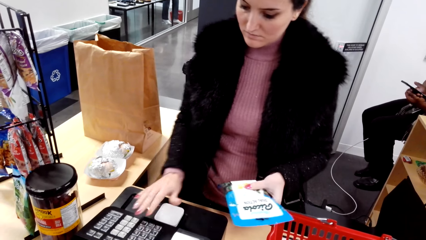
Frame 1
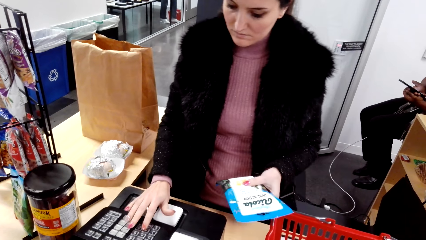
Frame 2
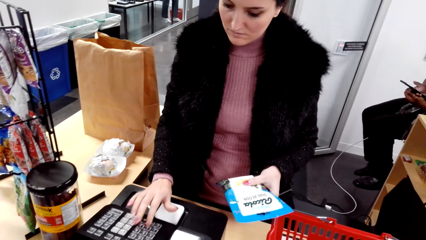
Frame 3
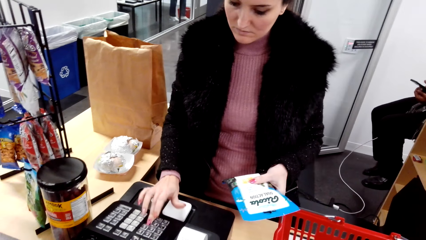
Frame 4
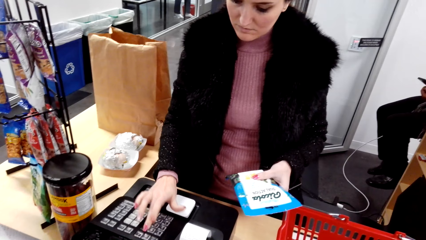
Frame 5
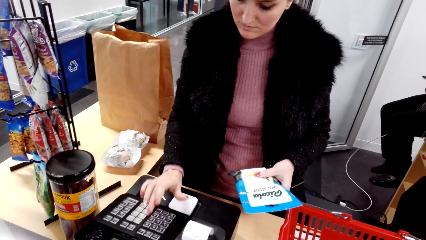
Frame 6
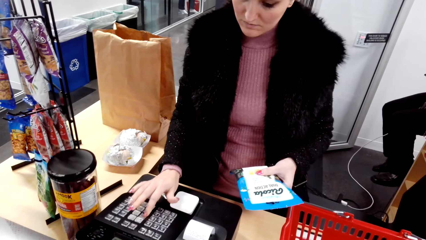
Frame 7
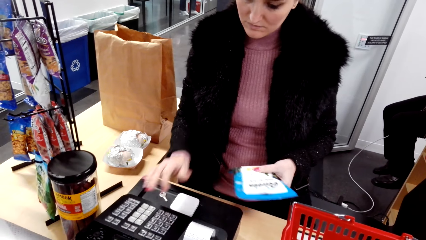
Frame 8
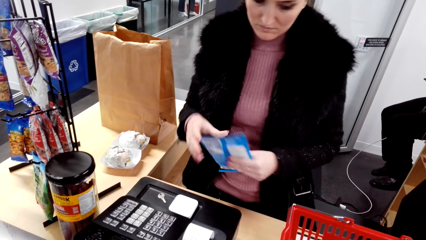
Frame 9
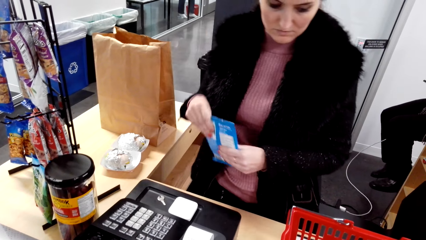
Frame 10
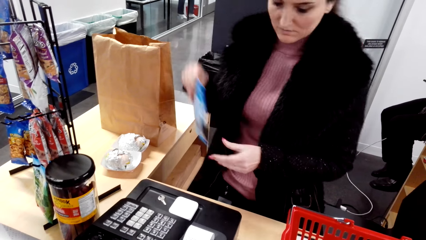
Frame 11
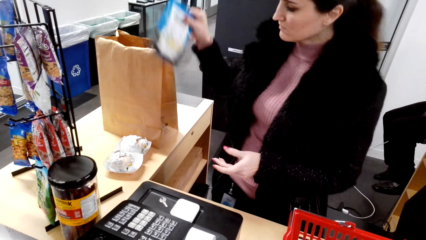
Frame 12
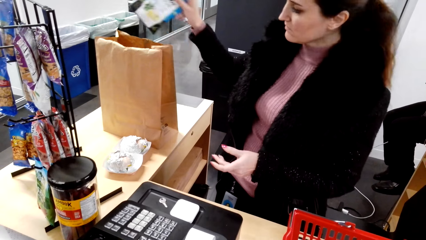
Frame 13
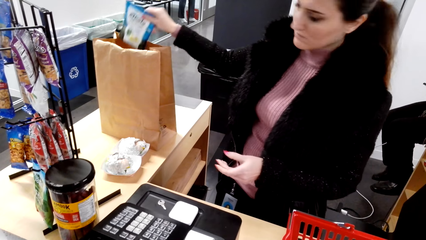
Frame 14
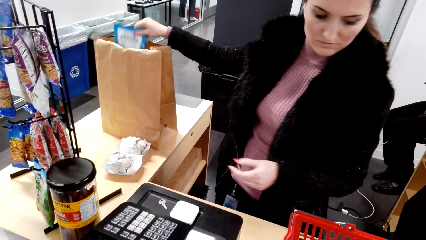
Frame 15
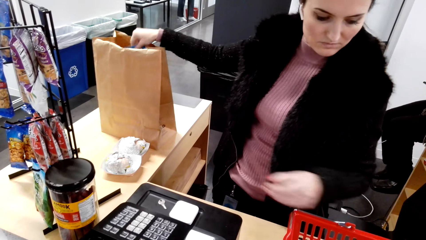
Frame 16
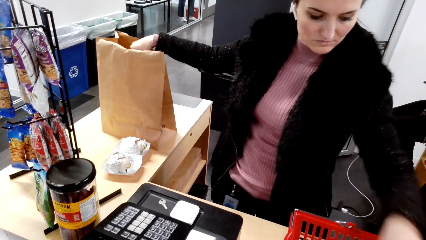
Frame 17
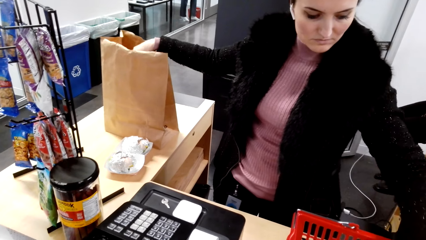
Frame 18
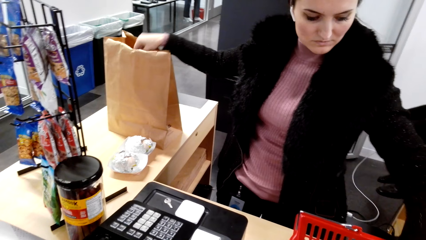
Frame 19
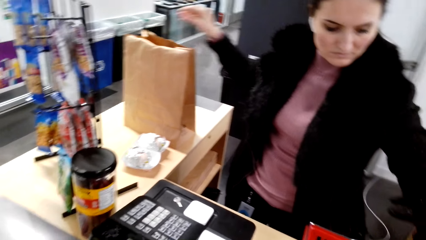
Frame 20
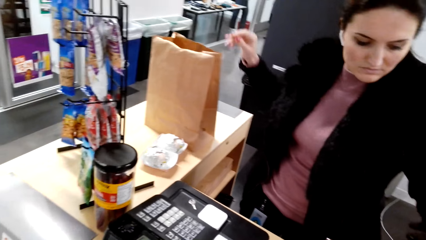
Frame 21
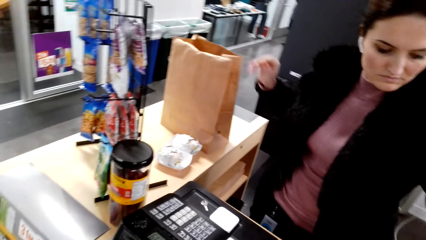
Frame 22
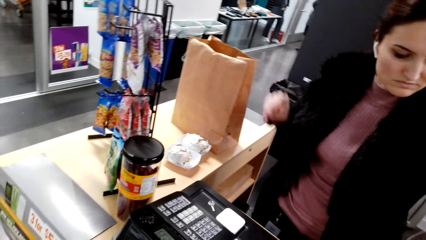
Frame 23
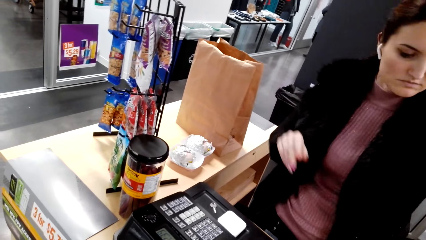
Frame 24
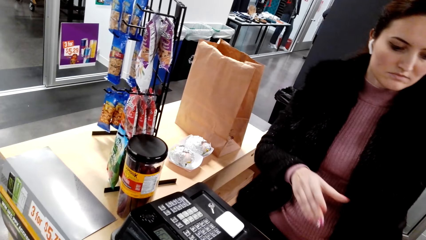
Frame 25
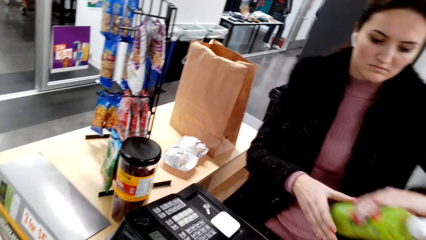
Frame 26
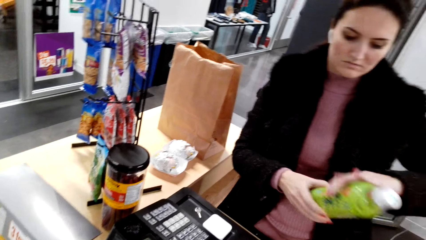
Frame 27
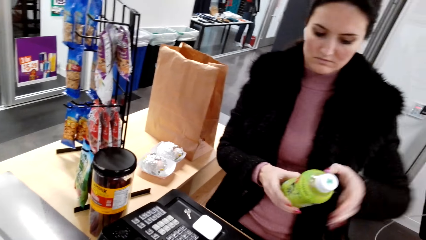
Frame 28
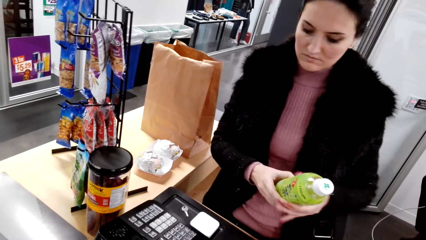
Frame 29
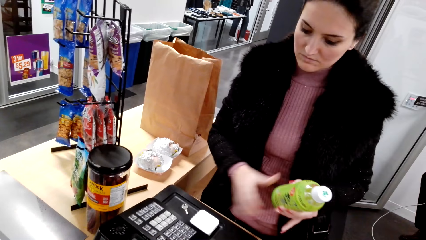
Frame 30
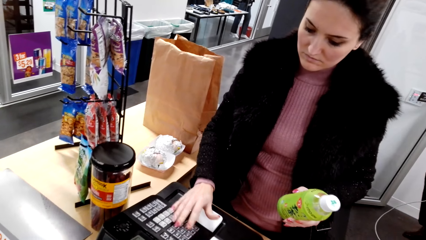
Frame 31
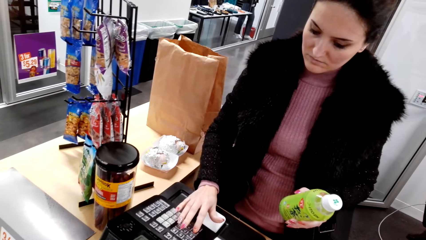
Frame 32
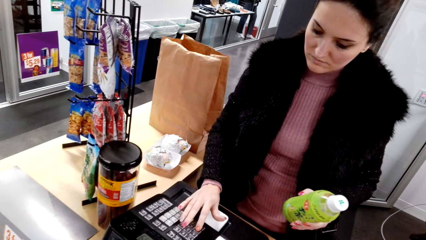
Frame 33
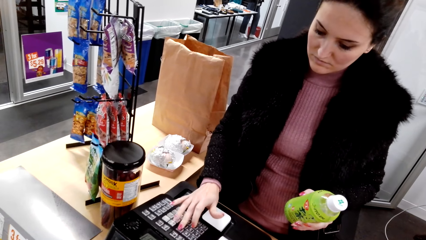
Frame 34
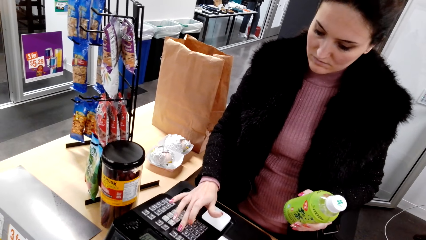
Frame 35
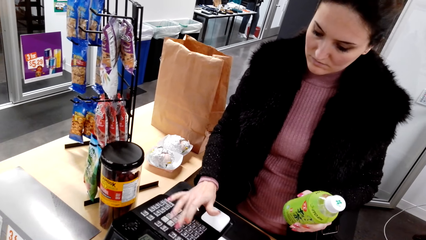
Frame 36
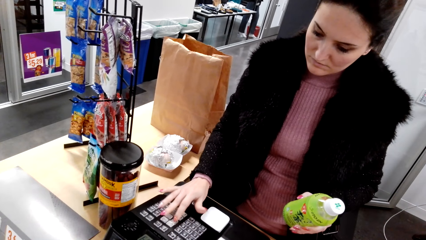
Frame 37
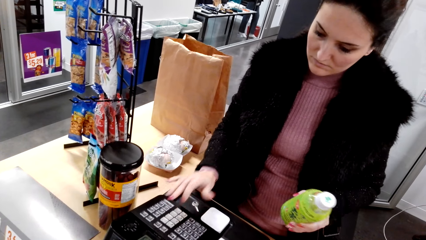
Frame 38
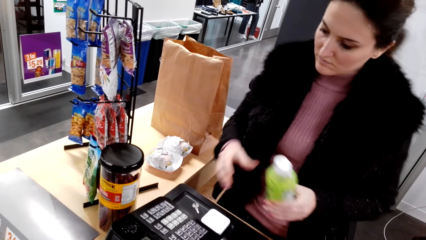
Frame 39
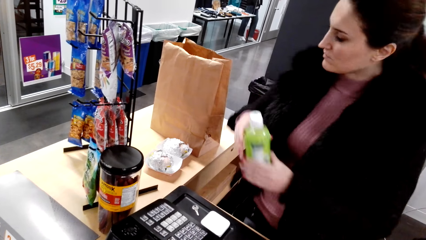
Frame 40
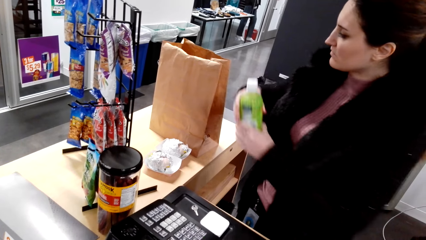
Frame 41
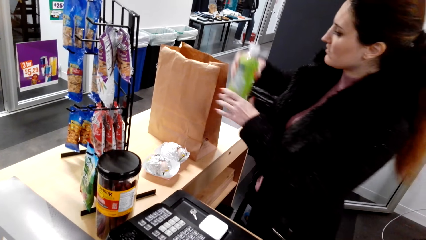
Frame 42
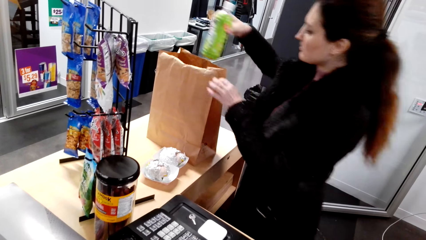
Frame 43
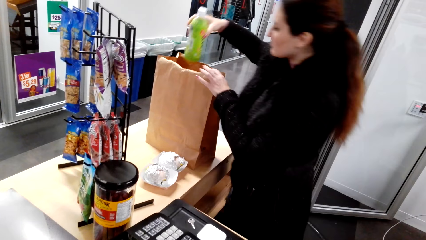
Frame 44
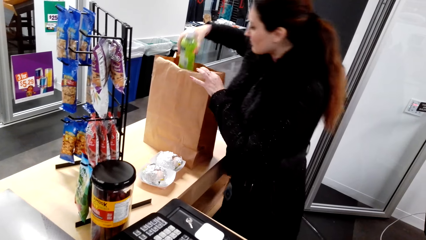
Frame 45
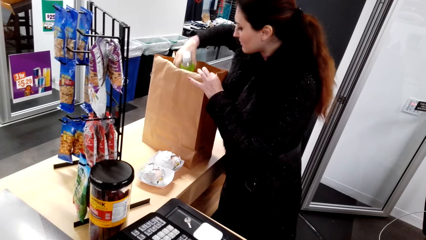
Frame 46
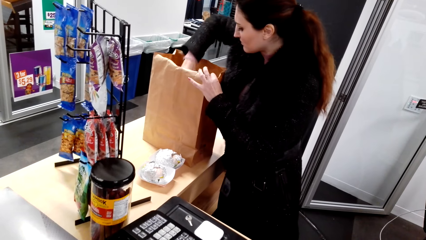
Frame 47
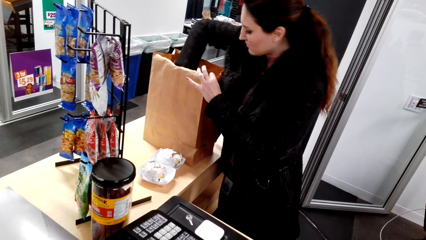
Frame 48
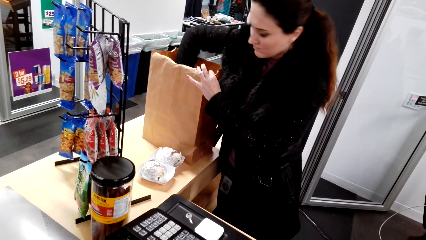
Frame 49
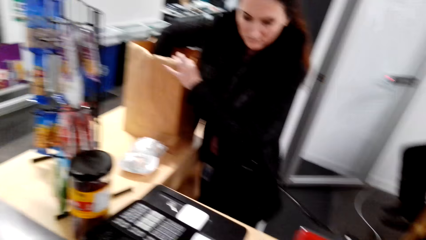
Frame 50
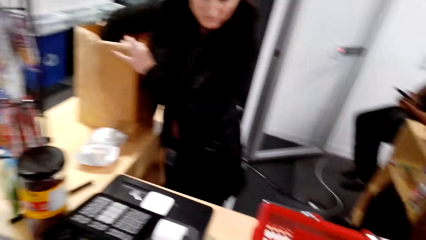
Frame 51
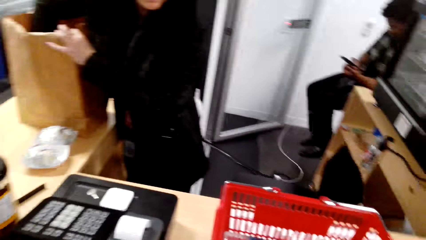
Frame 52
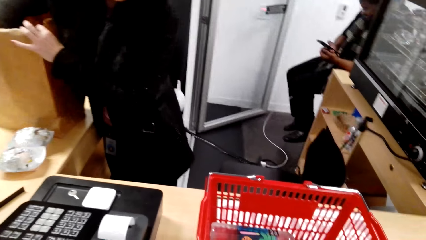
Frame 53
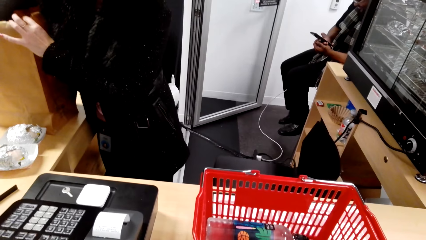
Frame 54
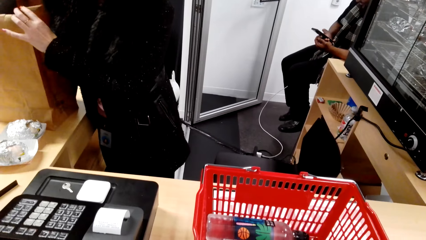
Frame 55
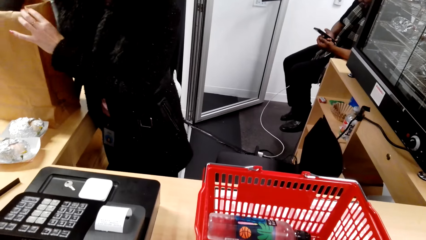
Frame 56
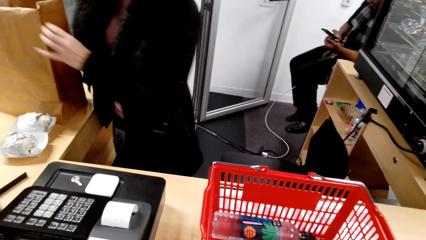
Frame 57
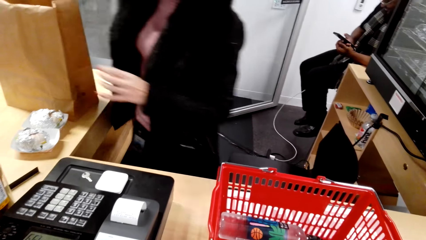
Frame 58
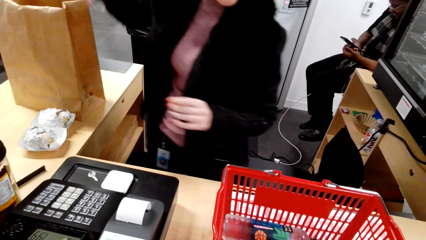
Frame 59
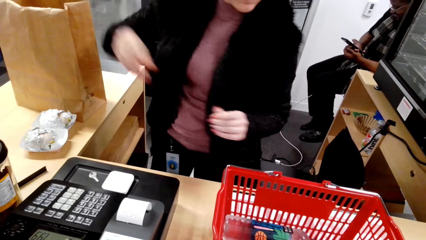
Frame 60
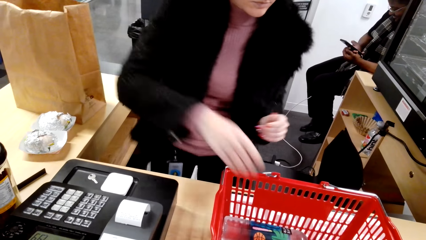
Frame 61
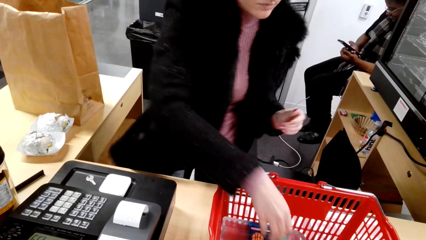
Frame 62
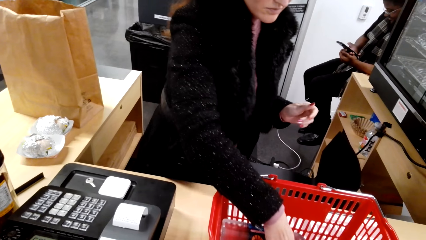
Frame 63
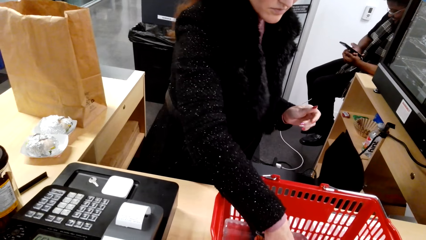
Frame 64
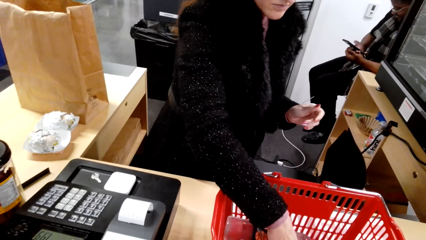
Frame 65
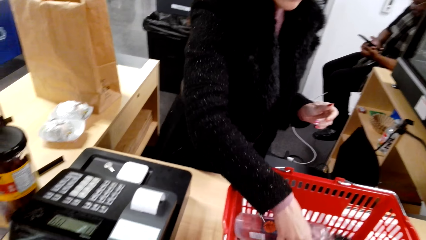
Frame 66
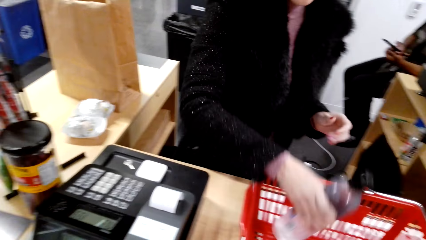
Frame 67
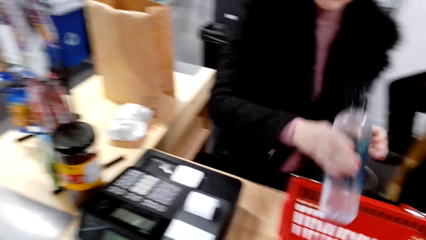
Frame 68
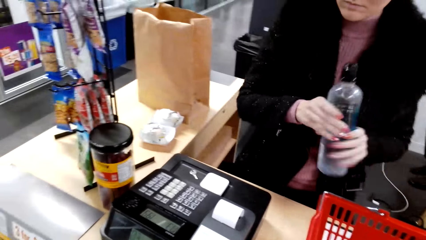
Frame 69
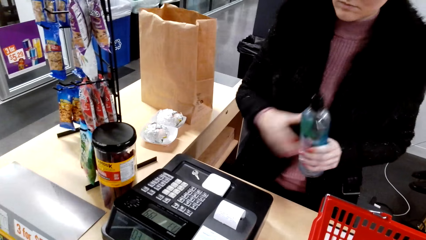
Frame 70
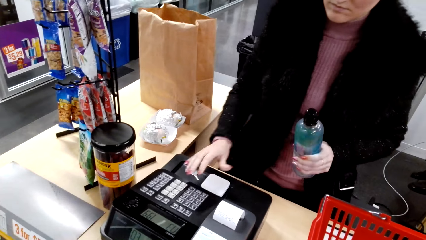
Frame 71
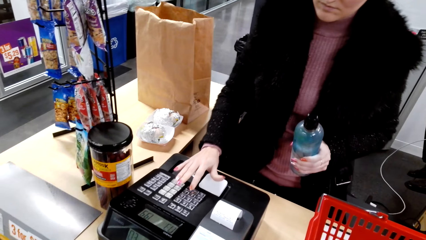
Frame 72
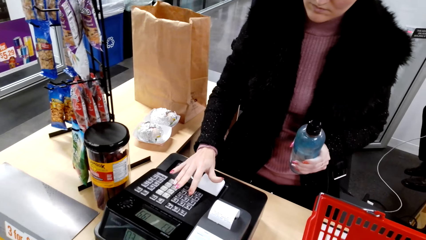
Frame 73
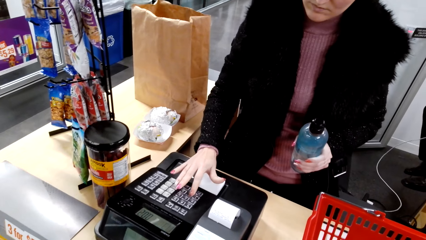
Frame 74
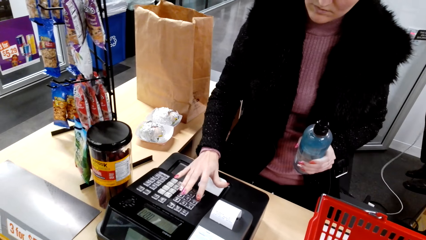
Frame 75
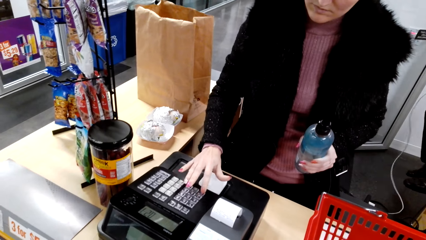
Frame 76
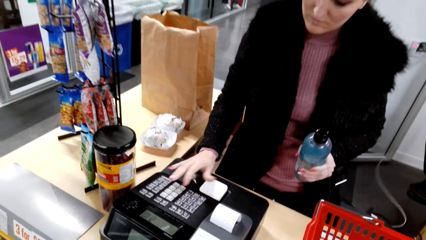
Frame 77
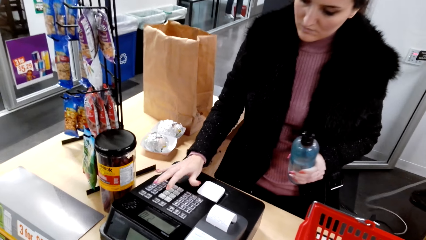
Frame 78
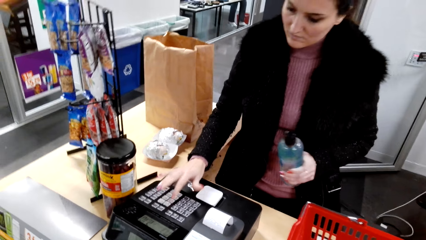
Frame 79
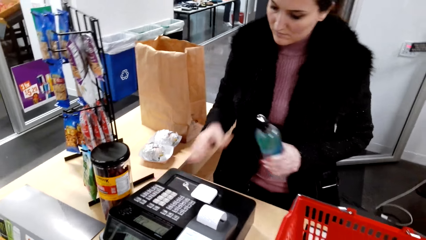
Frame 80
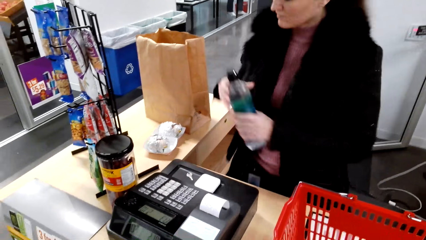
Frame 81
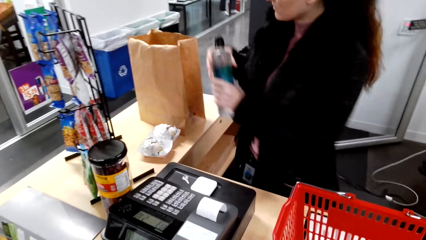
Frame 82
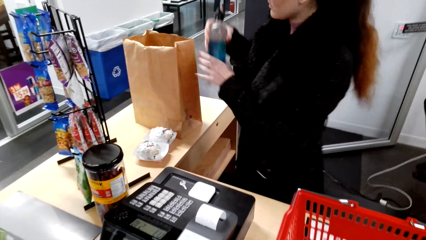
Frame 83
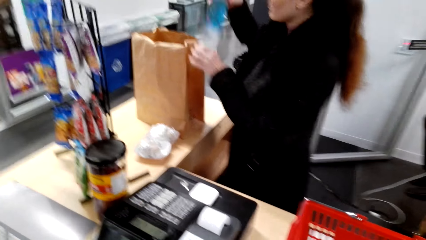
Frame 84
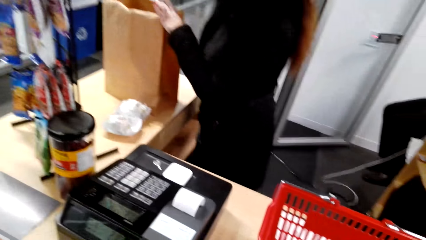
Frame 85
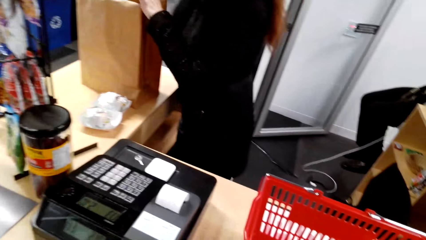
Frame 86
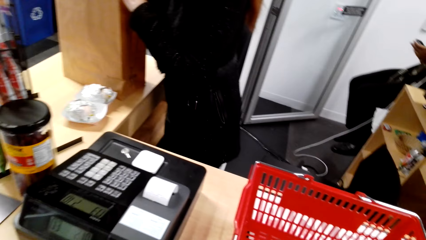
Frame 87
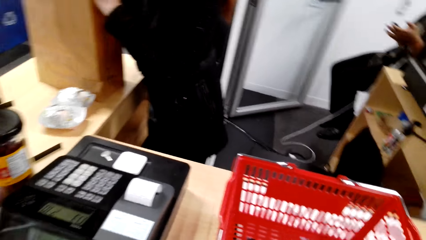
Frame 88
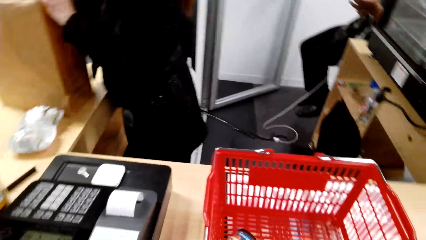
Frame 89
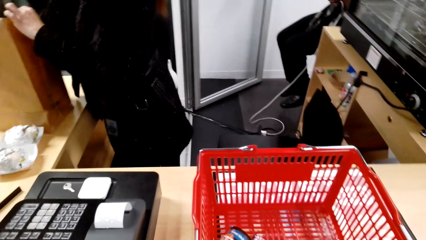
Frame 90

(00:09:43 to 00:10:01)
The cashier types on the keyboard, puts the cough drops in the shopping bag, holds a water bottle, types on the keyboard and puts the water bottle in the shopping bag.
